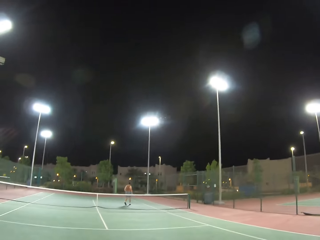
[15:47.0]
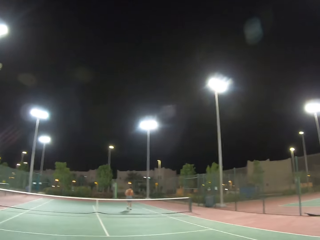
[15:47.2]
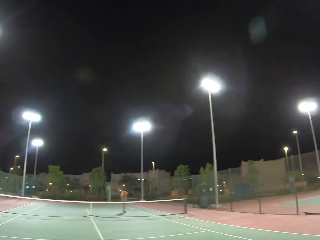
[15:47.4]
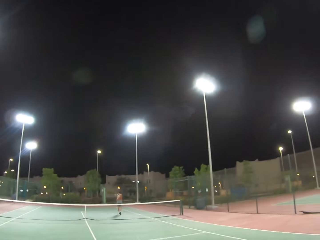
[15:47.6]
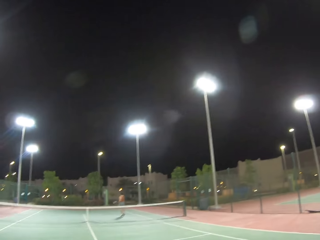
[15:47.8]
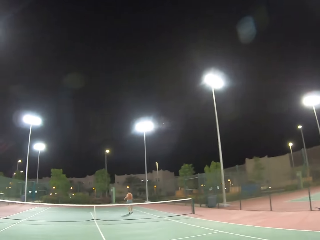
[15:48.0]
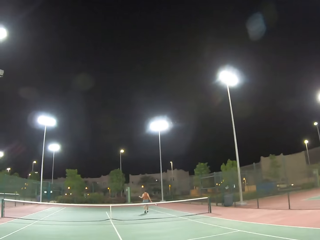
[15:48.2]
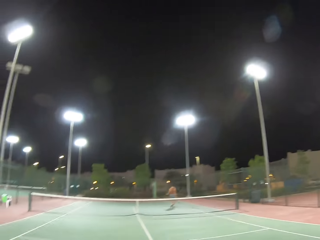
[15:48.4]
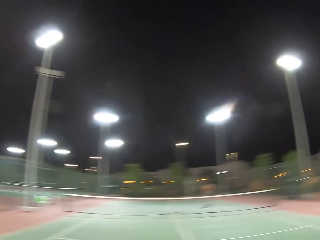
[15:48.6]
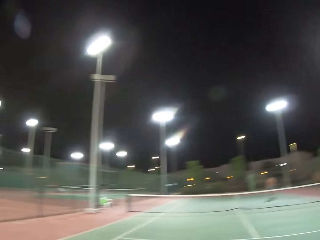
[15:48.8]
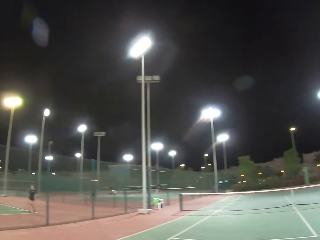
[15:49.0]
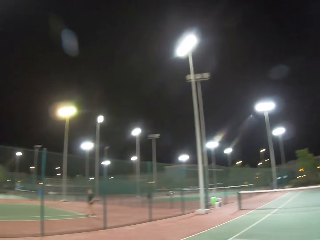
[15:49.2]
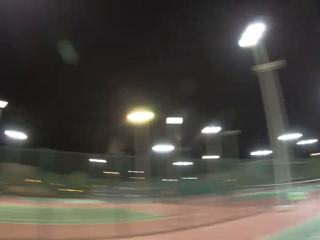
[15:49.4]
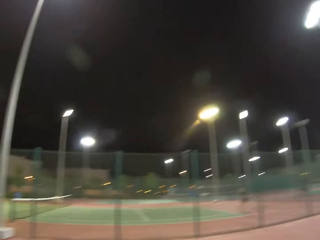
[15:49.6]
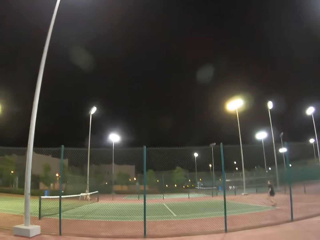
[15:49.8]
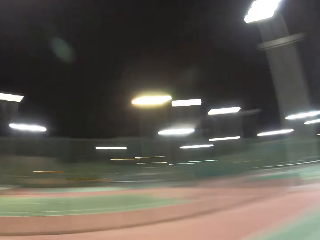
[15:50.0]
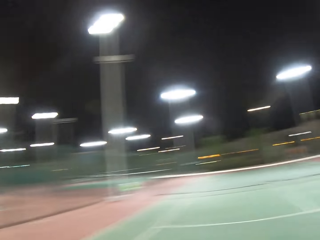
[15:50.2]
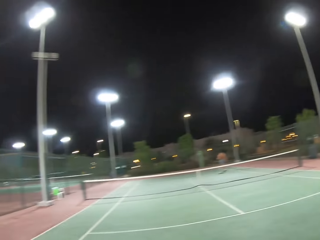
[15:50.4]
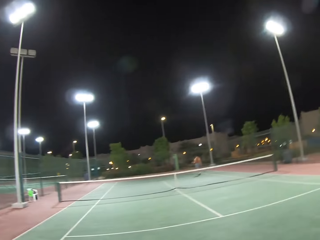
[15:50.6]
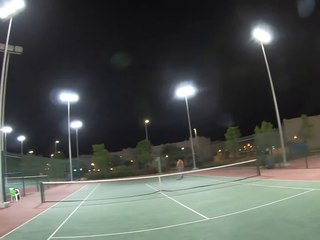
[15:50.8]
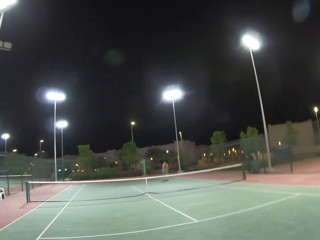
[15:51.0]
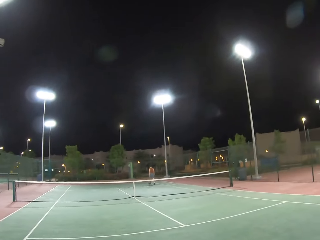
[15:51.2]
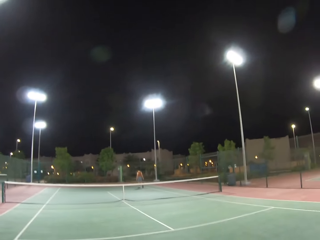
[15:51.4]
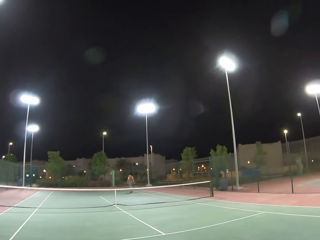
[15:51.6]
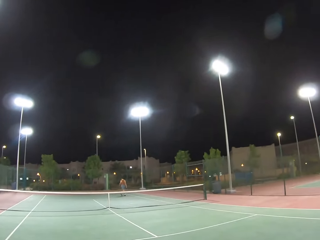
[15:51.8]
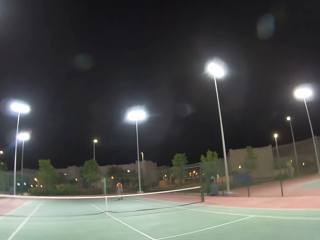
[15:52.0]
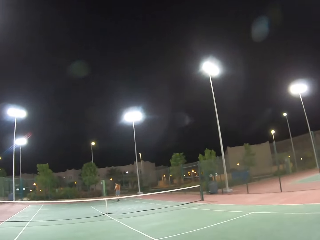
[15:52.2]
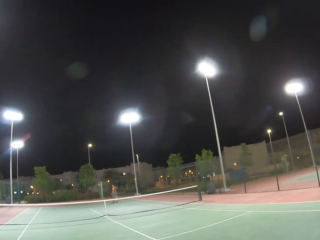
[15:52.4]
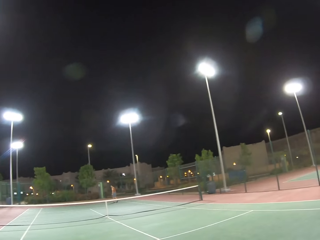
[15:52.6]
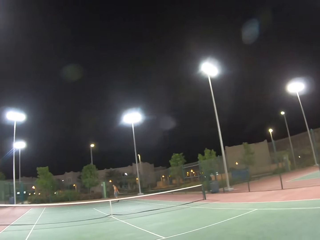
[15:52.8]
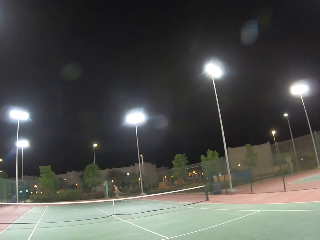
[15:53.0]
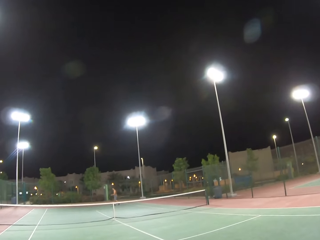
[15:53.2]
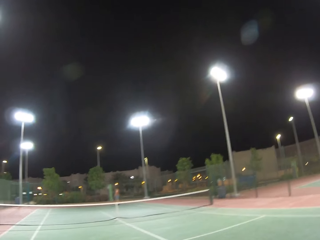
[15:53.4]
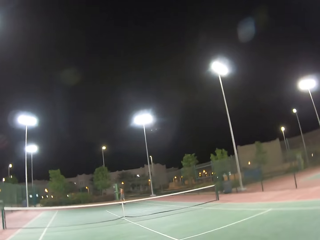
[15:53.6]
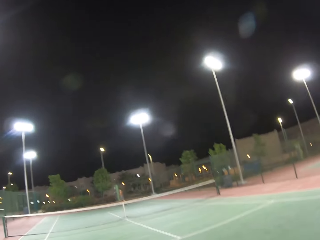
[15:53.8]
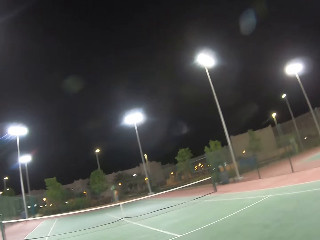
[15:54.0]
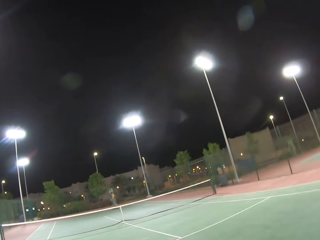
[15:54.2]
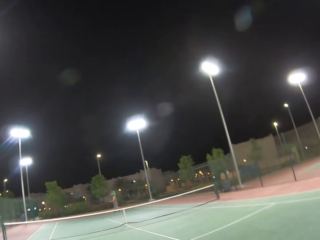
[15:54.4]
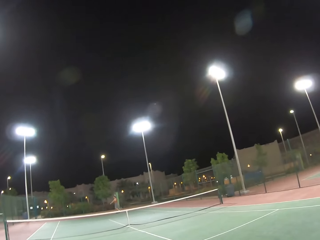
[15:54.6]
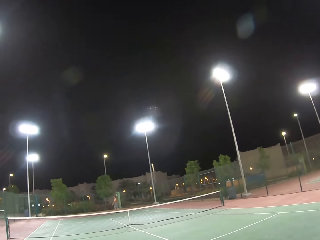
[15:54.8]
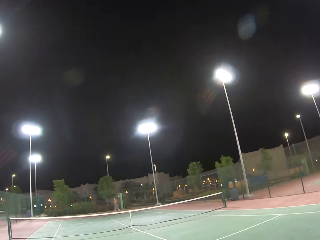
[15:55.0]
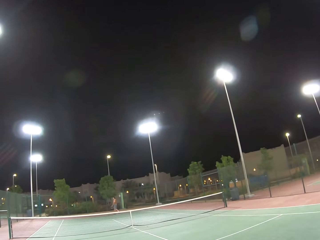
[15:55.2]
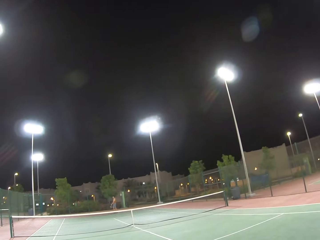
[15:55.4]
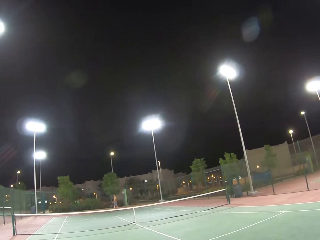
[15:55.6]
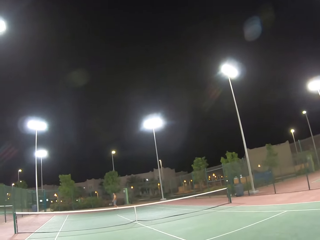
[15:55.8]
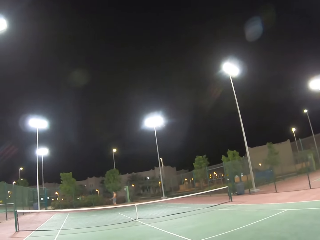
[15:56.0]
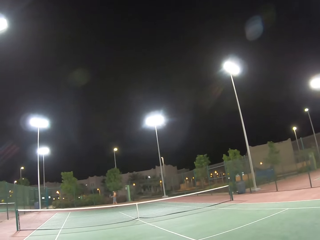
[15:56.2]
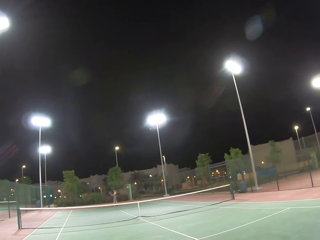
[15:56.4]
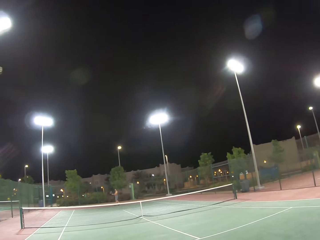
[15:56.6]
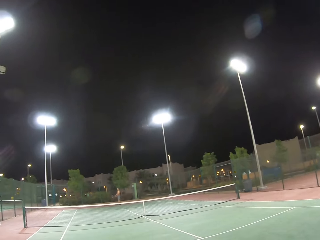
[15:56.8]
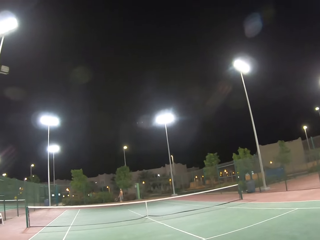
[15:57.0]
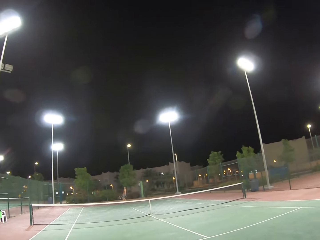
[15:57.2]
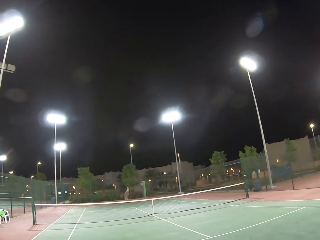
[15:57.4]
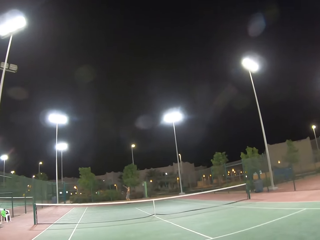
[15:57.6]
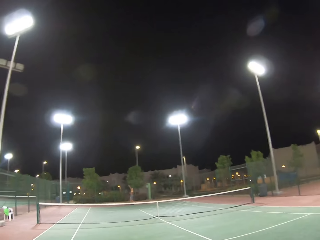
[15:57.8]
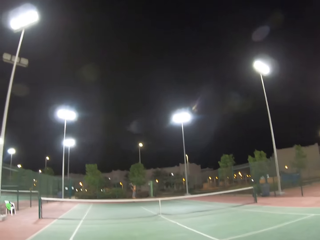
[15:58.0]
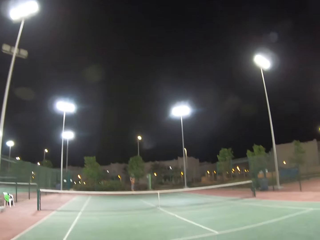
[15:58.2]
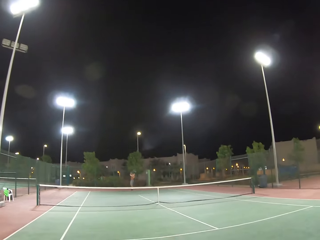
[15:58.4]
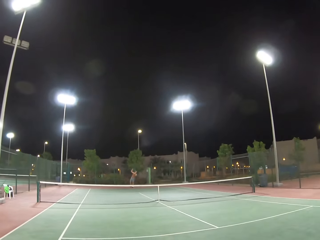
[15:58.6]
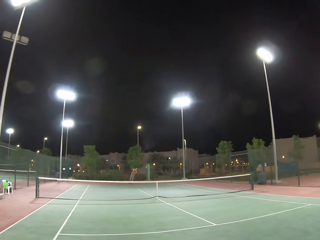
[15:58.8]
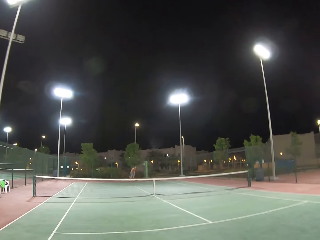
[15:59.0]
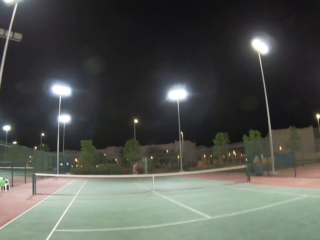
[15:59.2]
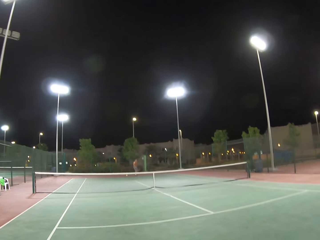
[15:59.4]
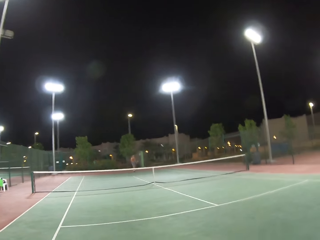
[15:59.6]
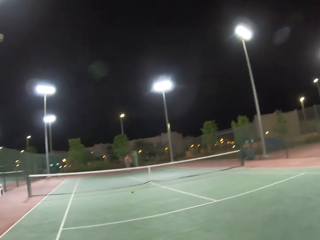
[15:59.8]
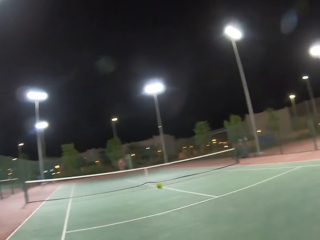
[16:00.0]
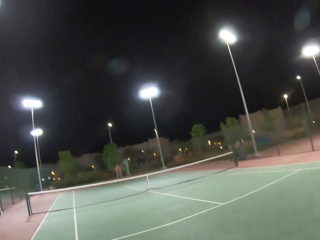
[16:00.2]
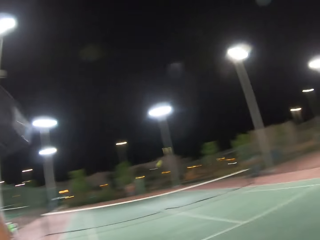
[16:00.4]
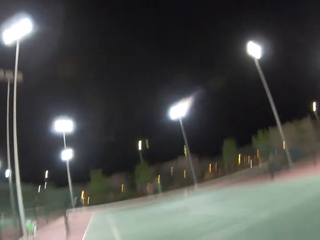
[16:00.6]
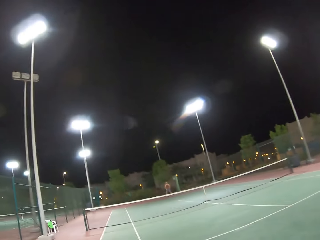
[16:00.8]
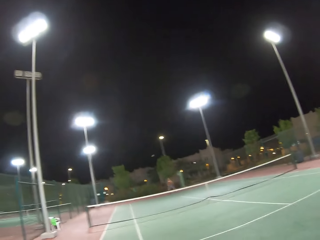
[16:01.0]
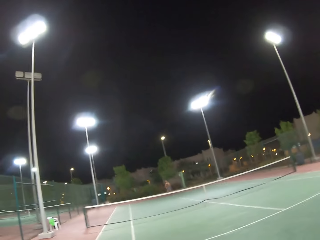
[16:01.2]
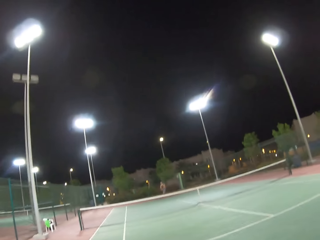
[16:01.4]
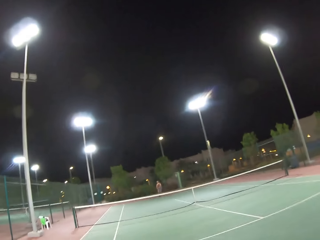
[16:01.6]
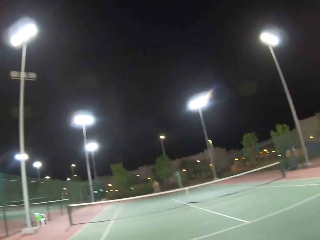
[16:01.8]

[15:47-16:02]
A man walks around the tennis court. The camera wearer looks around the tennis court. The man walks around the tennis court. The camera wearer looks around the tennis court. They play tennis with the man.

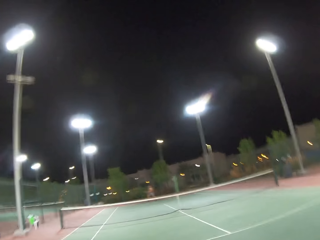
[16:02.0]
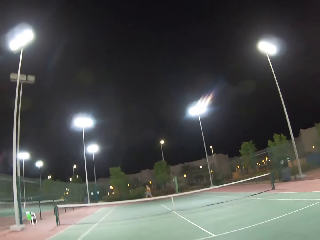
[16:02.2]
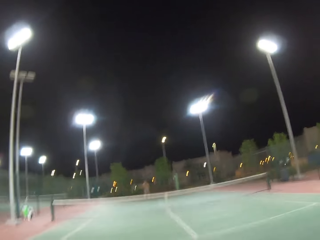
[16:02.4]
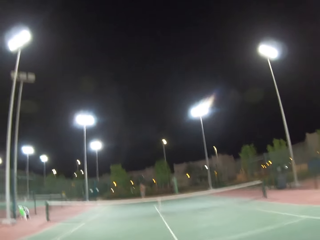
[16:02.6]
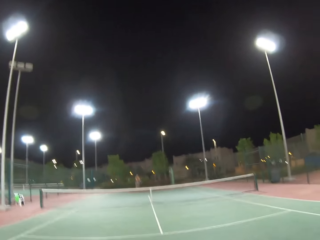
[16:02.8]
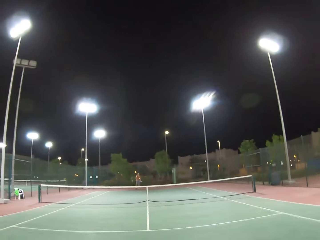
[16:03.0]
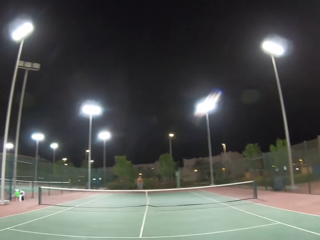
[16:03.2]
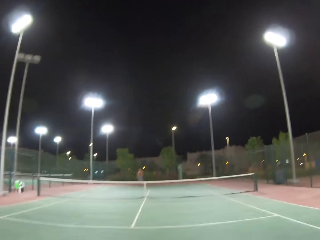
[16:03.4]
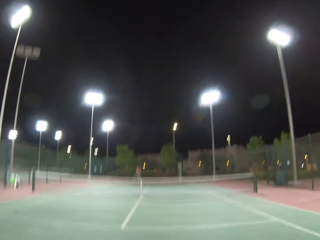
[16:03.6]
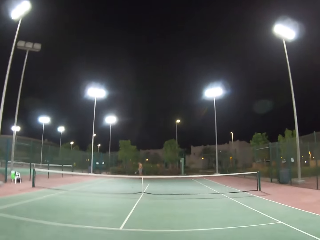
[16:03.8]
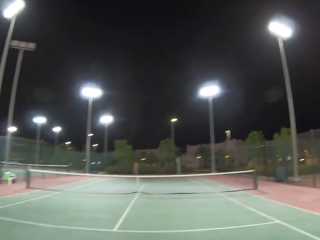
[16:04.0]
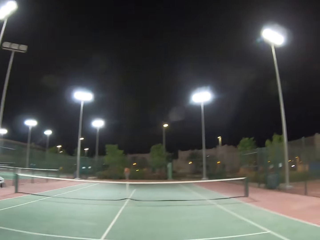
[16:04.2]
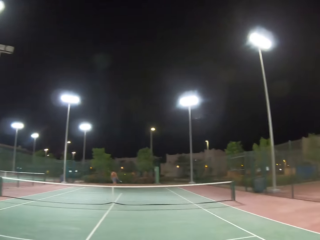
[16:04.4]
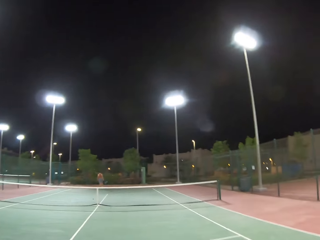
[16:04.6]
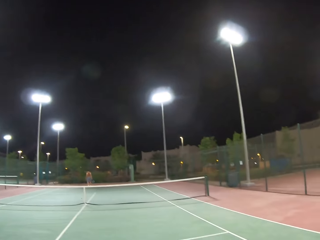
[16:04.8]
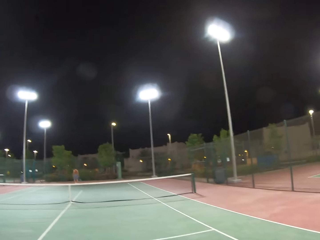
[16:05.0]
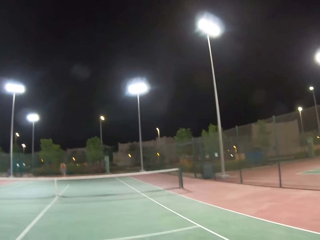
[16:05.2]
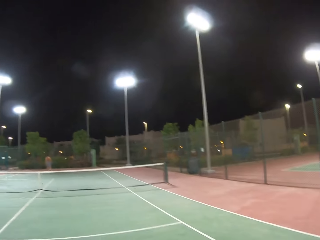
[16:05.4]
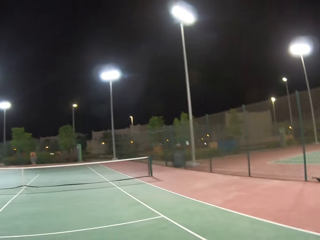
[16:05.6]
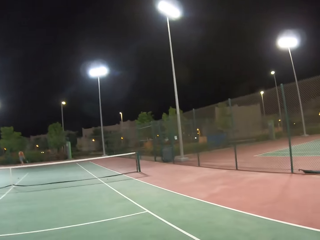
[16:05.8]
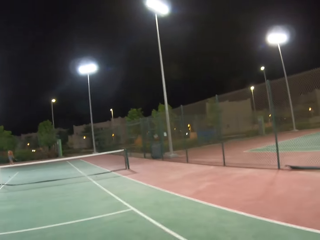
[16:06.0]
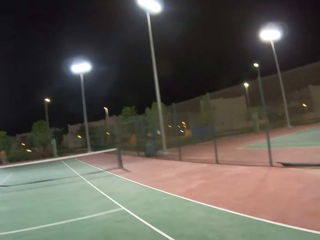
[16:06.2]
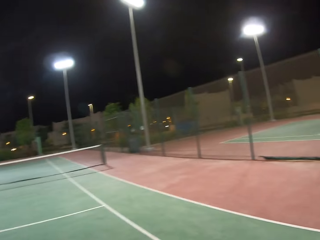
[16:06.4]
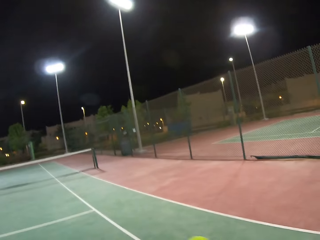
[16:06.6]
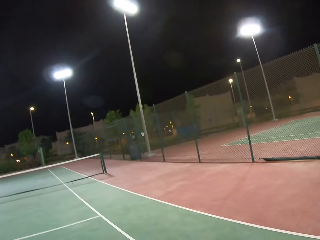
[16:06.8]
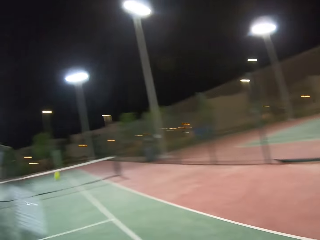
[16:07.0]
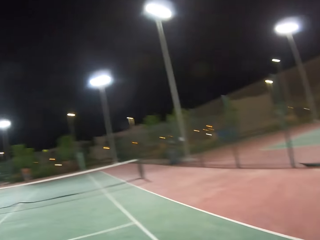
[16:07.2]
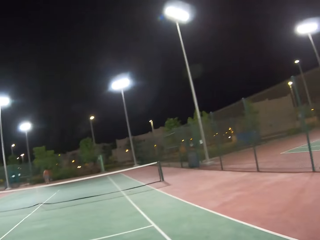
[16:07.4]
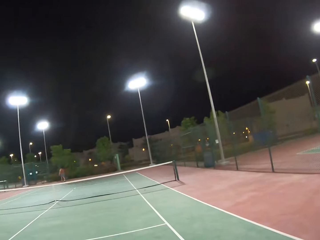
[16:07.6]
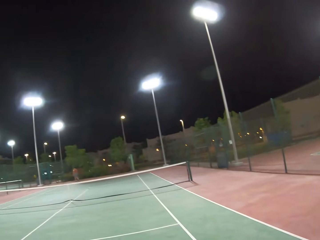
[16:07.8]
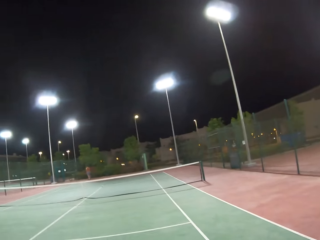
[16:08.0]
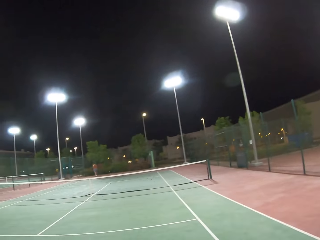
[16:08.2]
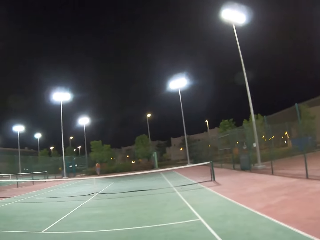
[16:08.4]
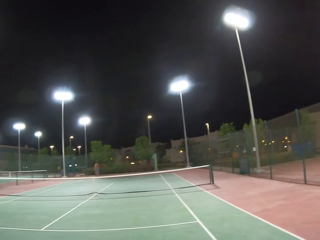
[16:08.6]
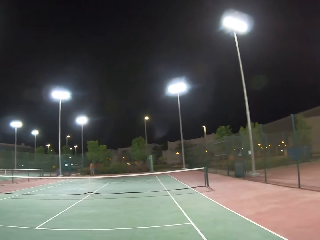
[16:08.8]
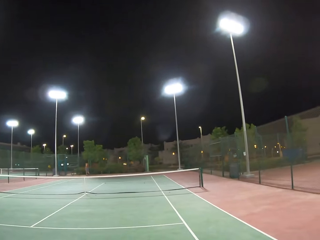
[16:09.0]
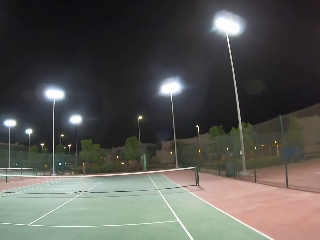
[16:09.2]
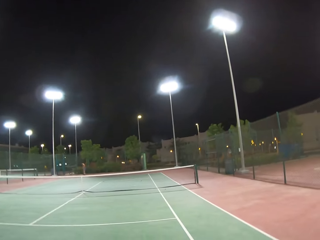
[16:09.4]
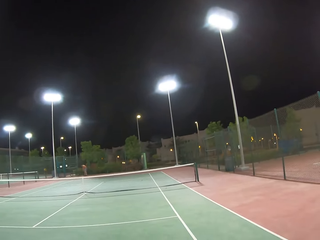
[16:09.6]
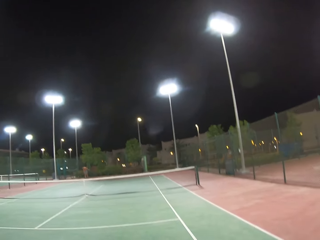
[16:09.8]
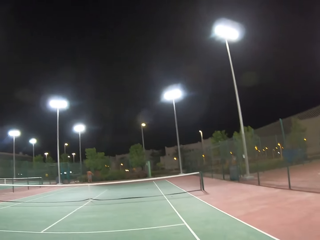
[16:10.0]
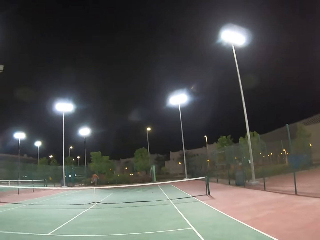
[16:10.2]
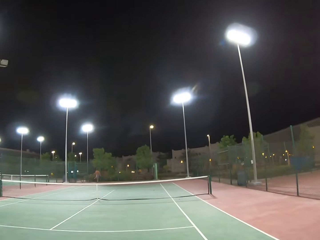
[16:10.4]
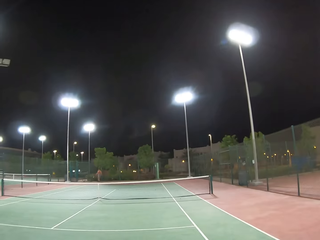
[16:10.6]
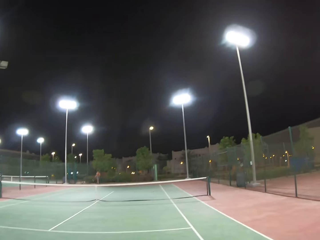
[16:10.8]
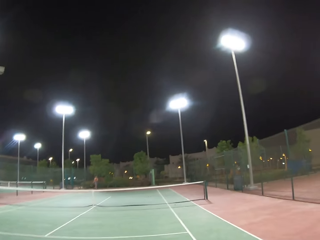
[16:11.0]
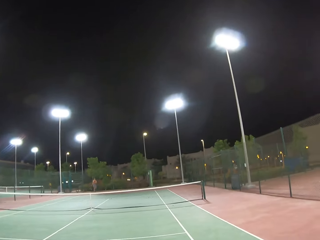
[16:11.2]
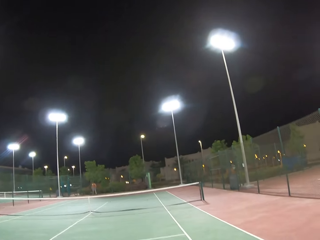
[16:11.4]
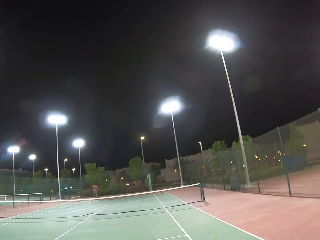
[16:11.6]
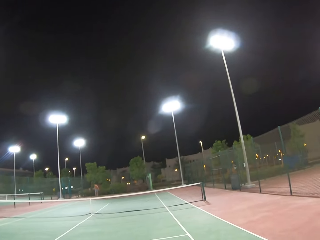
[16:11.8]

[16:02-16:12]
A man walks around the tennis court. The camera wearer walks around the tennis court. They throw a tennis ball. The man walks around the tennis court and dribbles the tennis ball.
